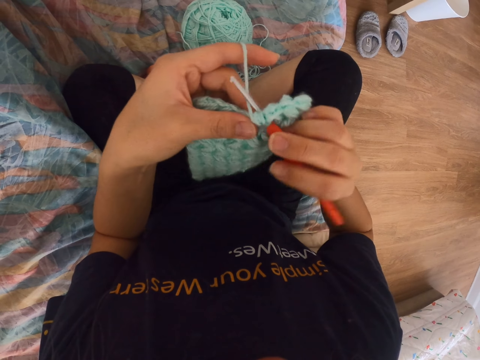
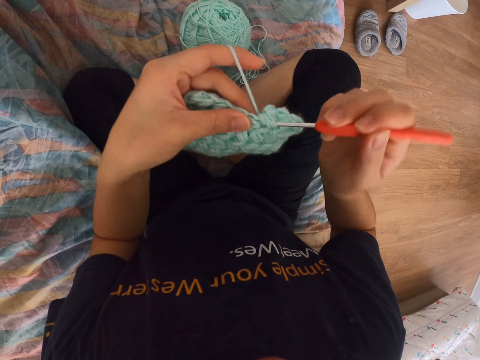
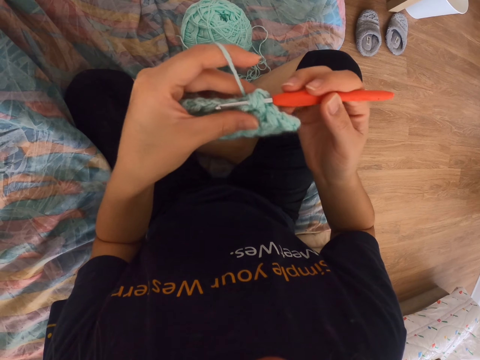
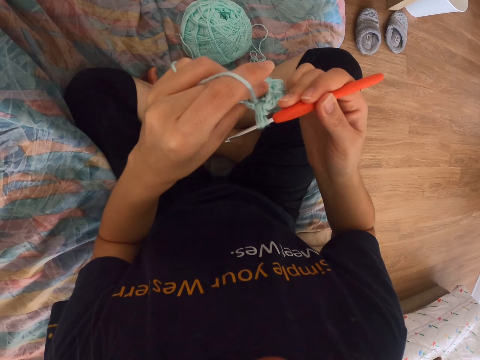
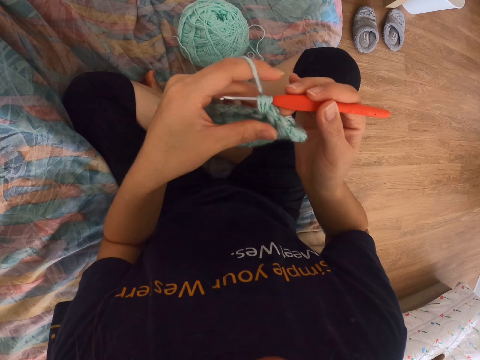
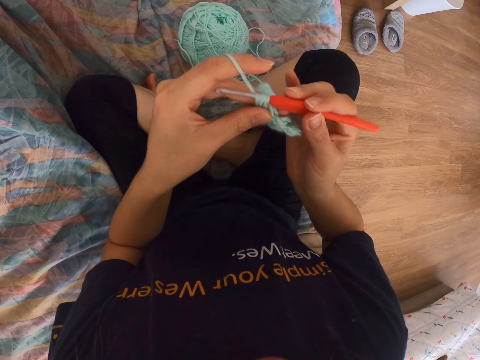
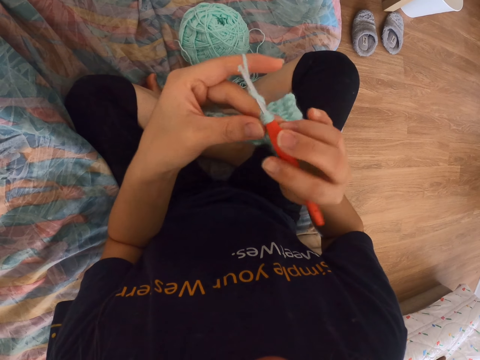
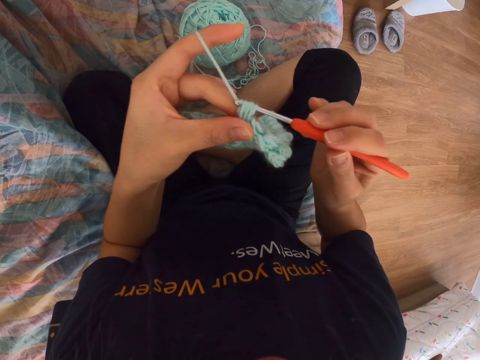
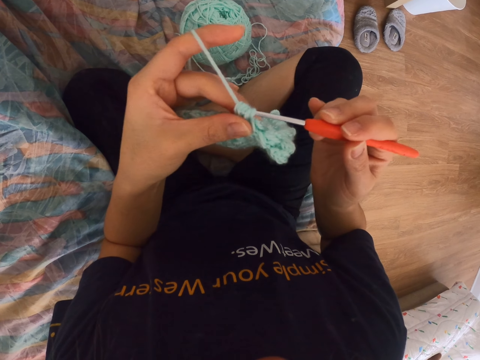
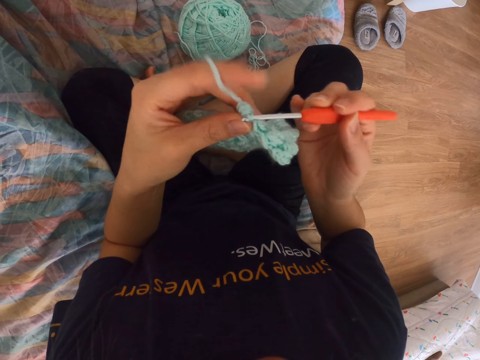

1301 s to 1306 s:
The camera wearer takes thread on the needle. They knit. They take the thread on the needle.

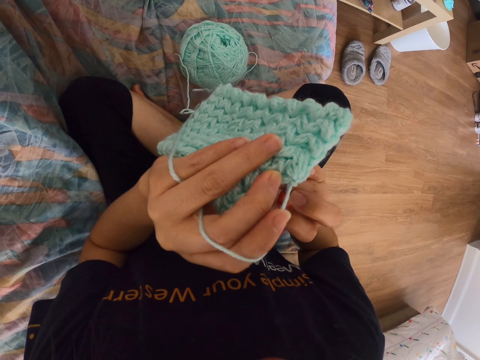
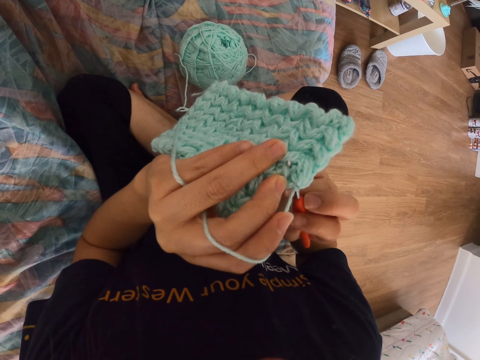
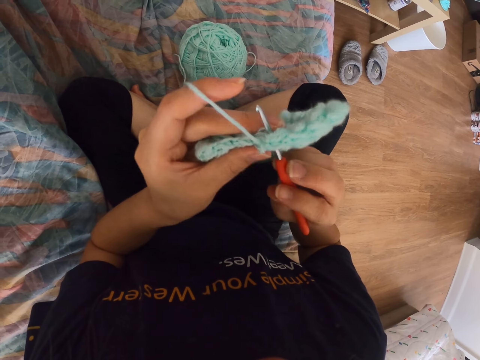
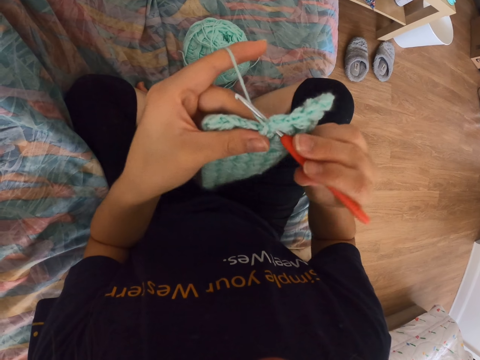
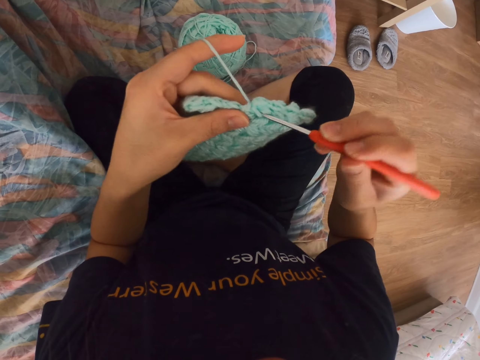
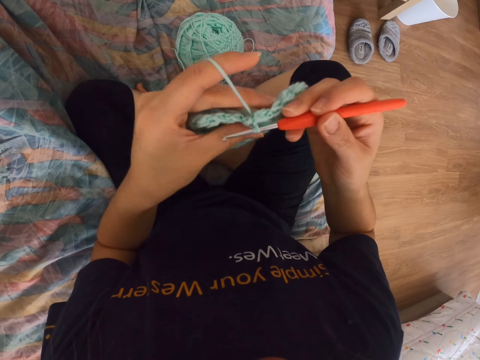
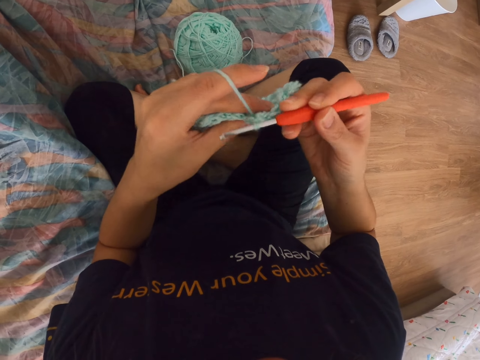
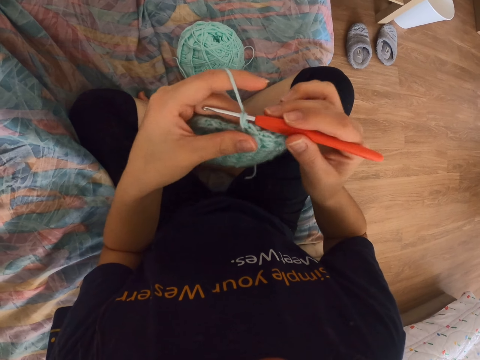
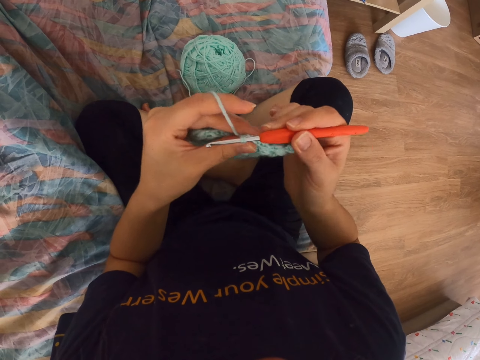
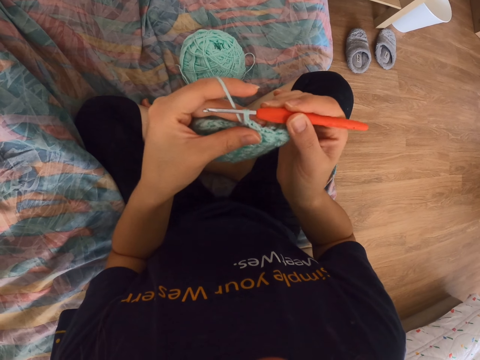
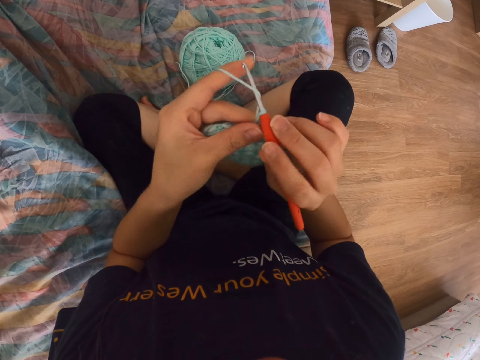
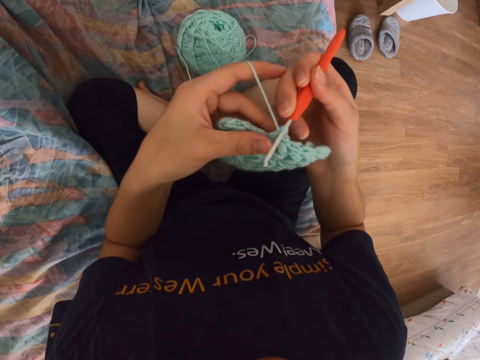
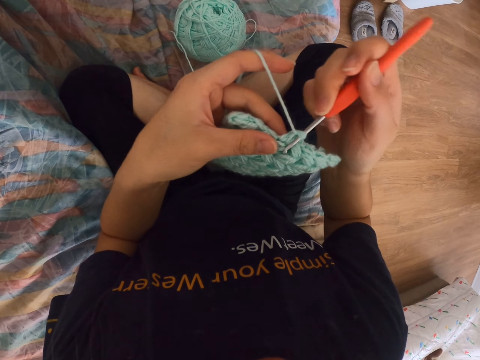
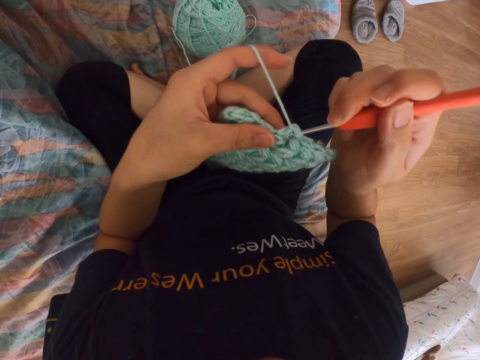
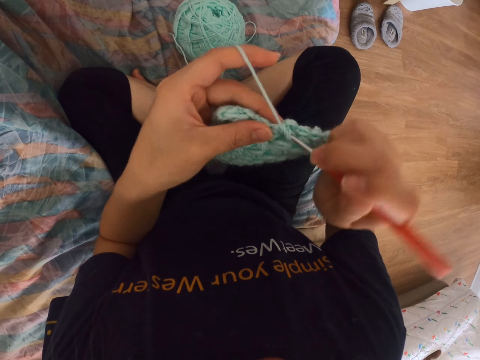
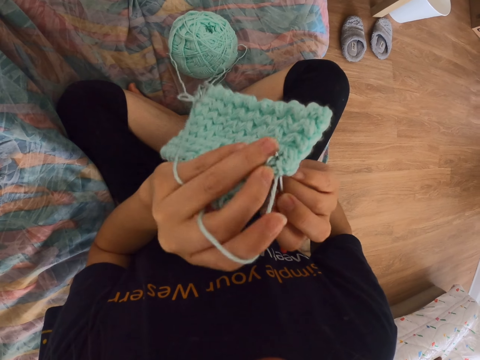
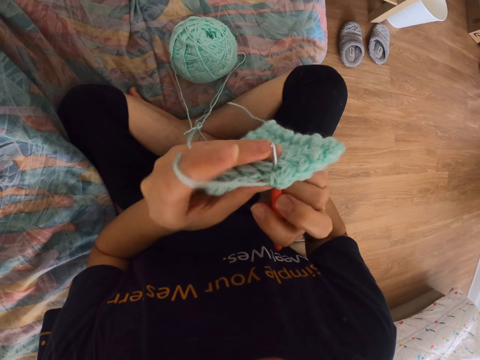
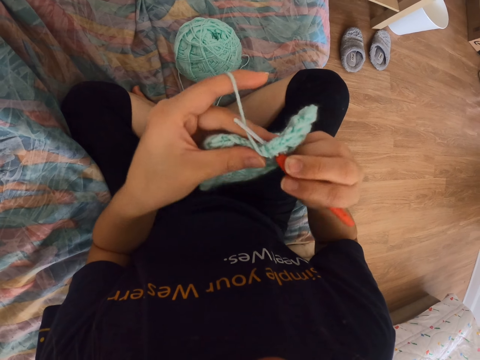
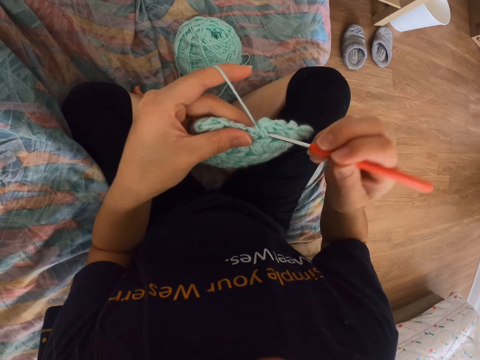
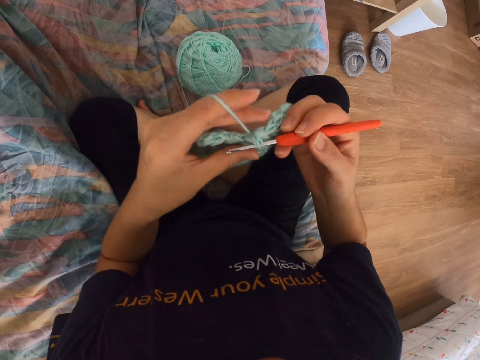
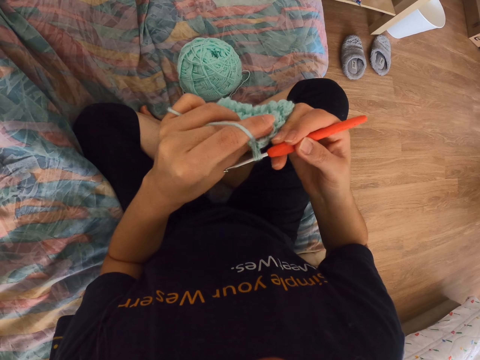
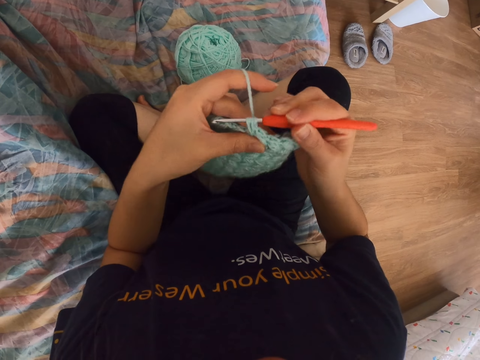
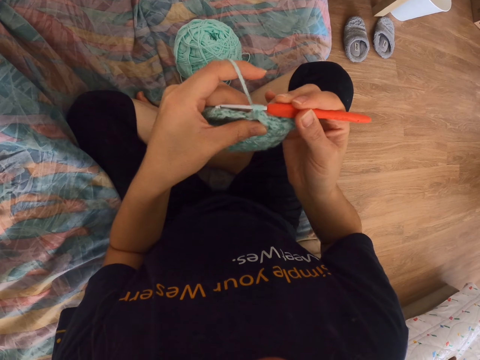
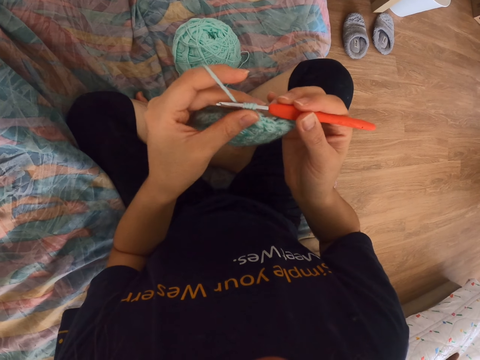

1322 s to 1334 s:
The camera wearer takes thread on the needle. They knit. They take the thread on the needle. They knit. They turn the woolen cloth. They take the thread on the needle. They knit.

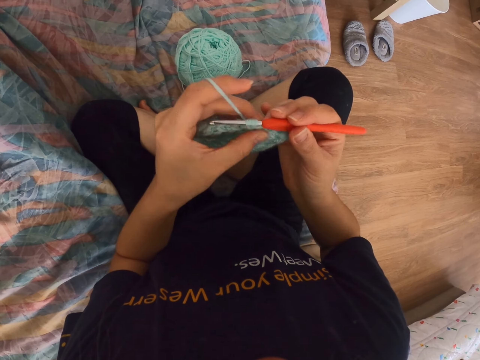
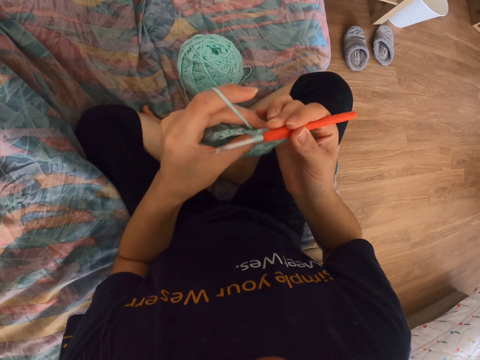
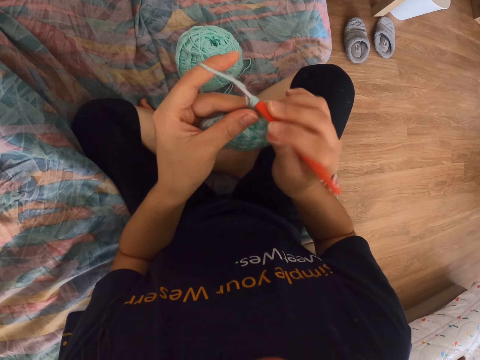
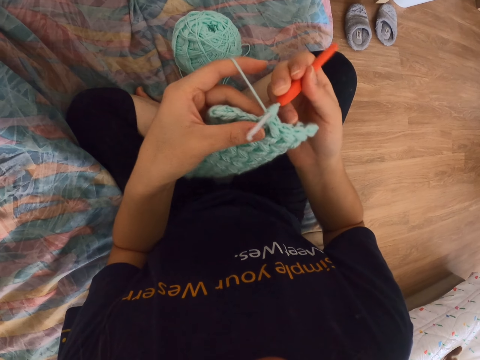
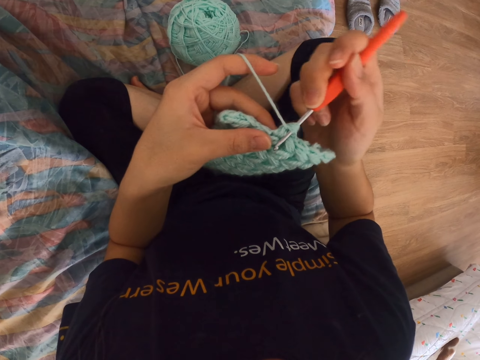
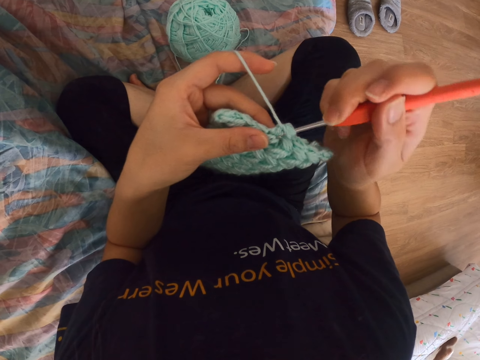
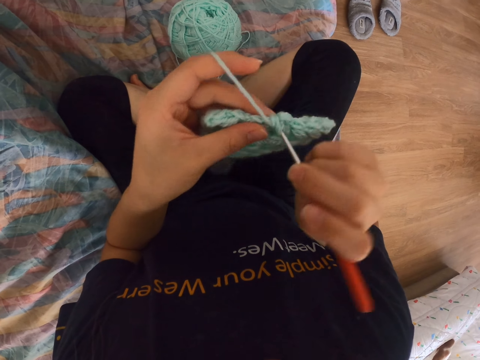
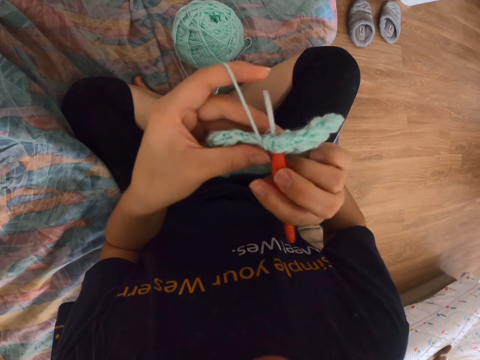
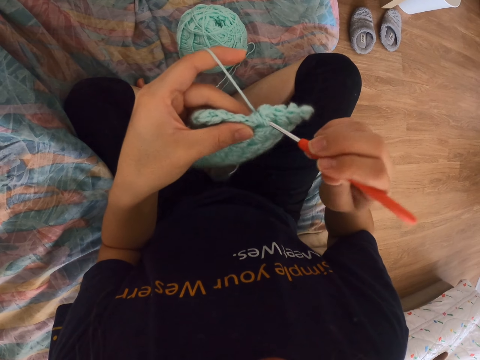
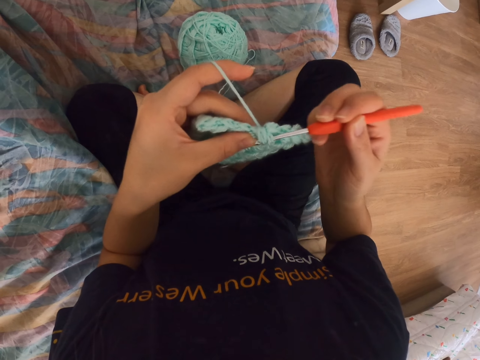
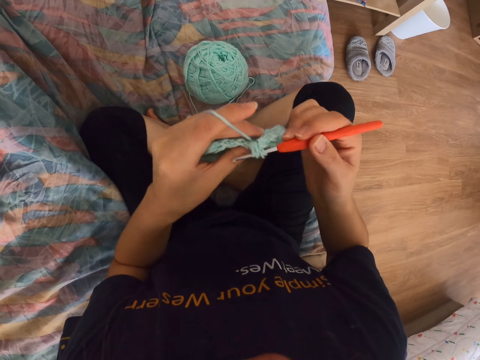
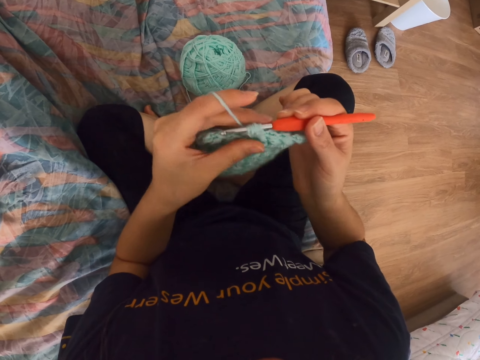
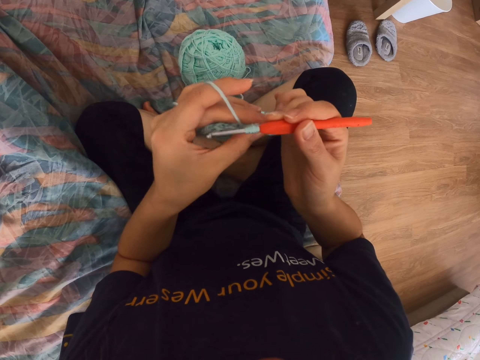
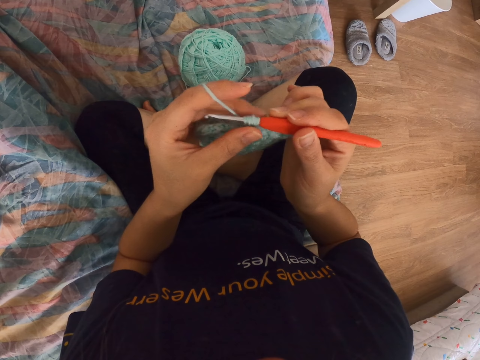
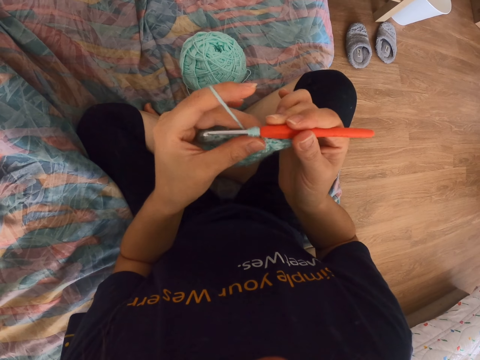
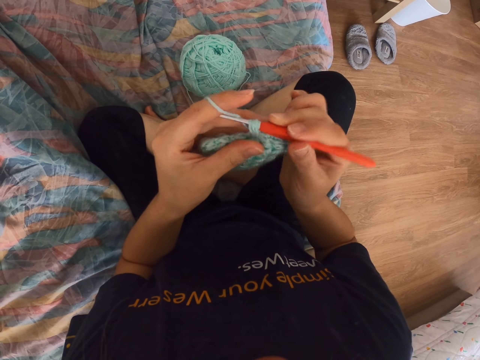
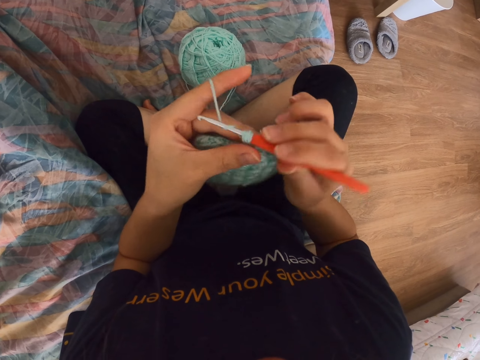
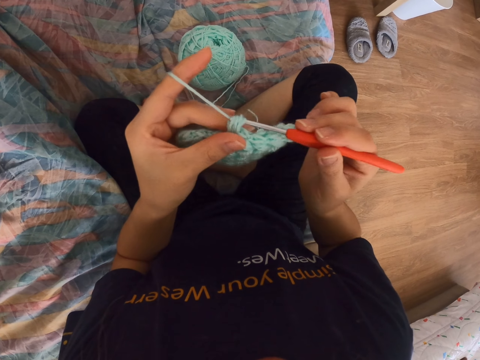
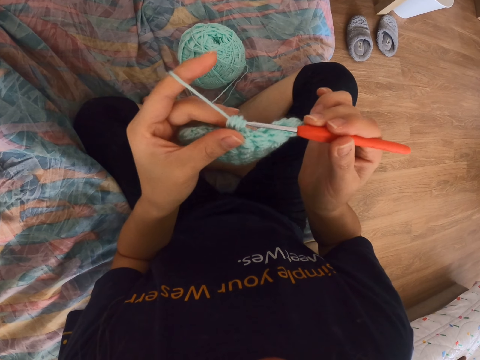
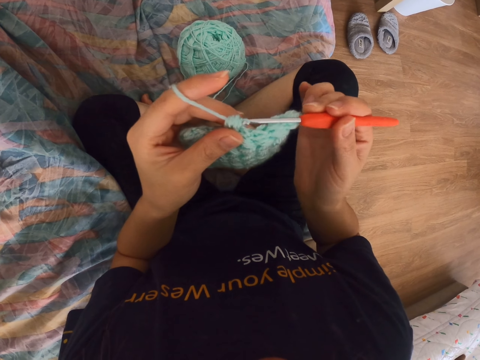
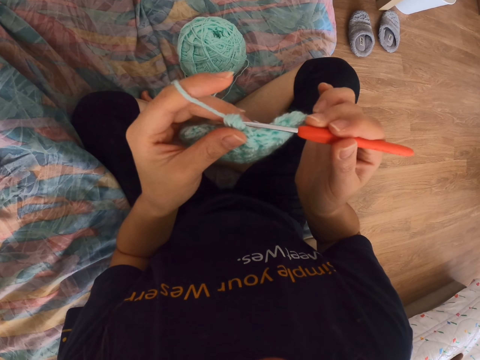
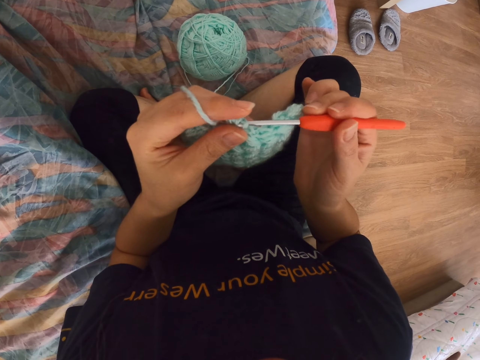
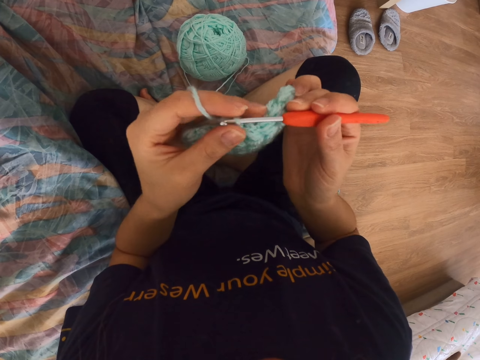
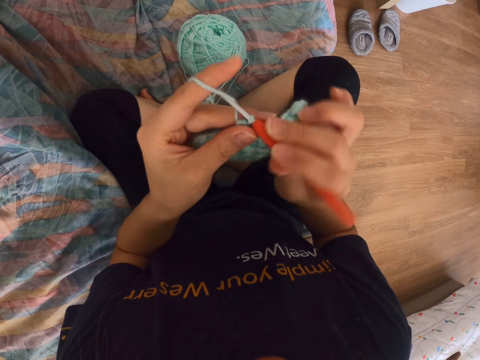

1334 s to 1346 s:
The camera wearer presses on the woolen cloth. They take thread on the needle. They knit. They take the thread on the needle. They knit. They pull the thread. They take the thread on the needle. They knit.
